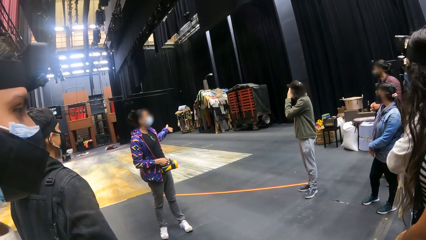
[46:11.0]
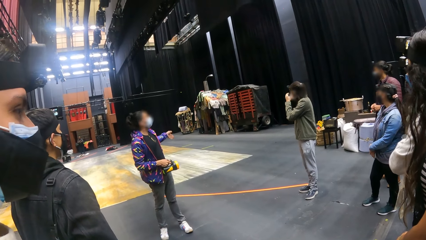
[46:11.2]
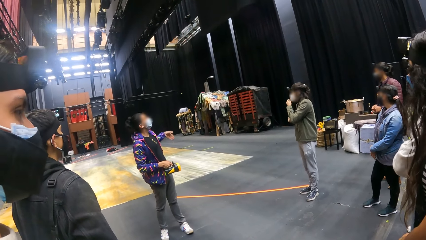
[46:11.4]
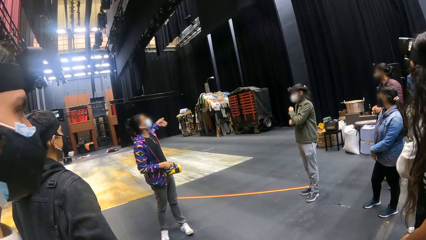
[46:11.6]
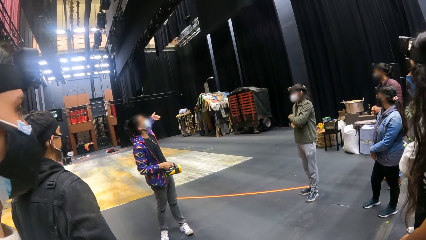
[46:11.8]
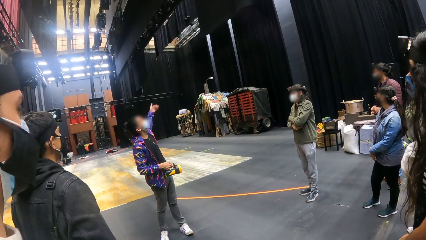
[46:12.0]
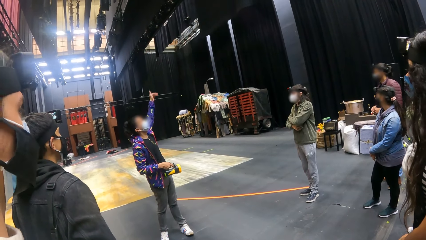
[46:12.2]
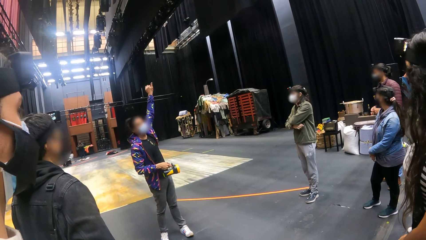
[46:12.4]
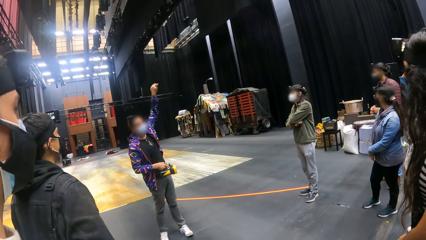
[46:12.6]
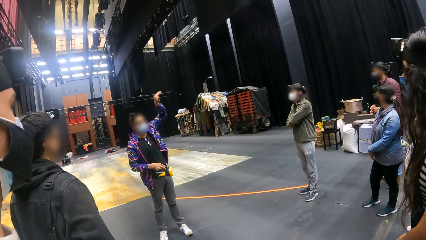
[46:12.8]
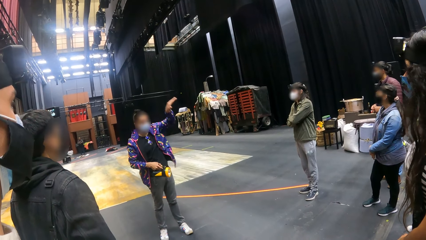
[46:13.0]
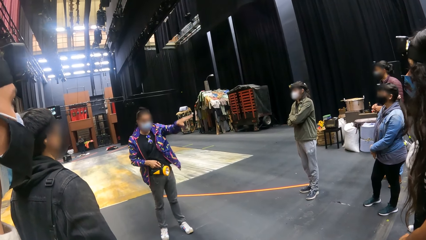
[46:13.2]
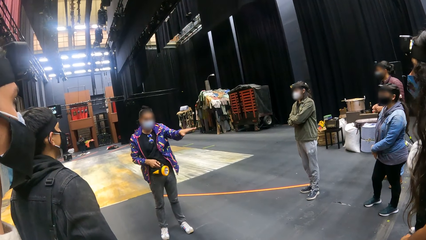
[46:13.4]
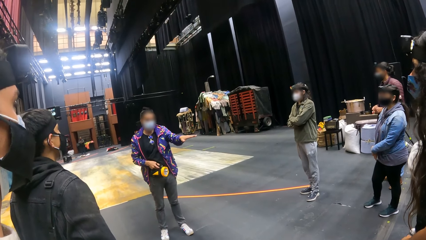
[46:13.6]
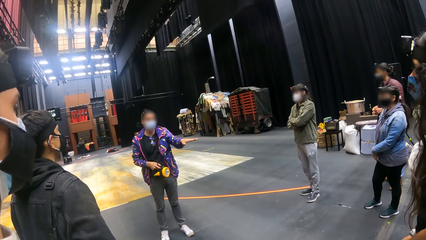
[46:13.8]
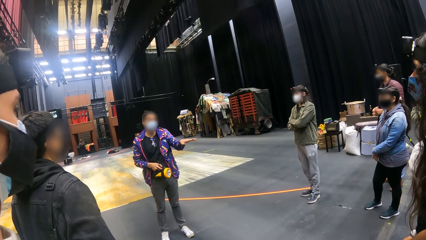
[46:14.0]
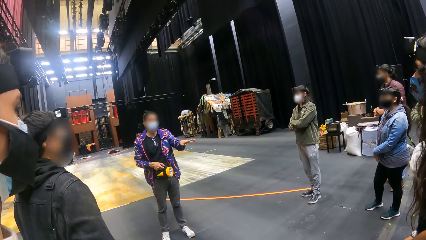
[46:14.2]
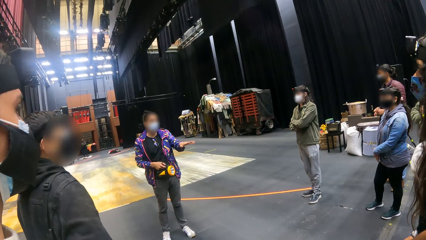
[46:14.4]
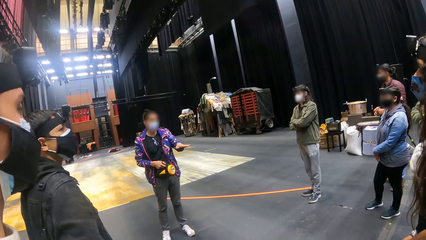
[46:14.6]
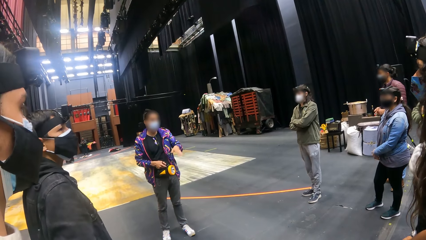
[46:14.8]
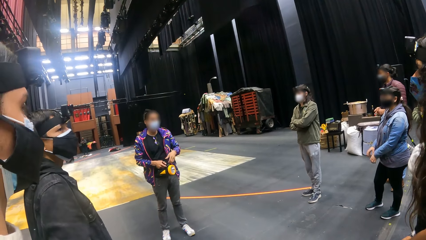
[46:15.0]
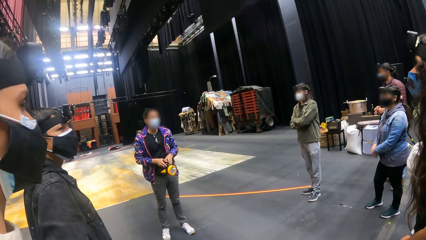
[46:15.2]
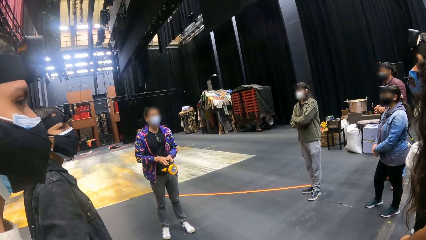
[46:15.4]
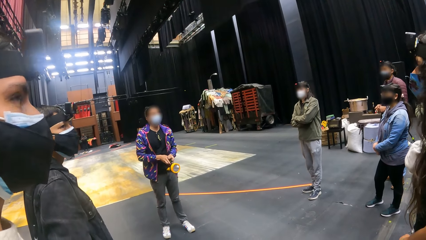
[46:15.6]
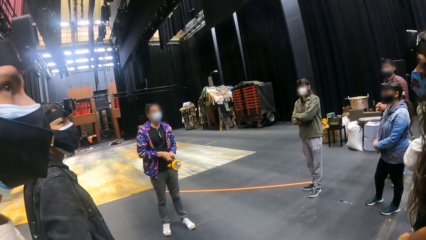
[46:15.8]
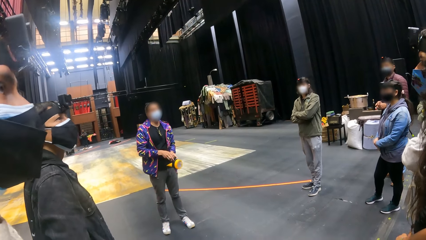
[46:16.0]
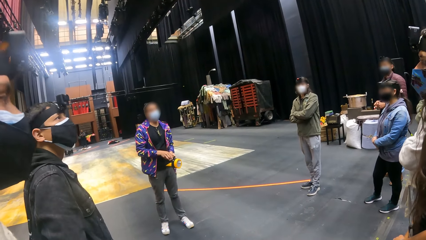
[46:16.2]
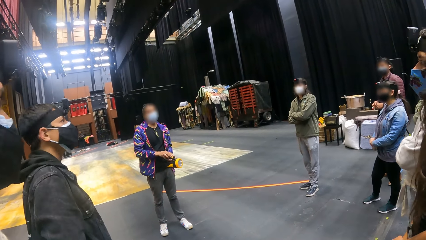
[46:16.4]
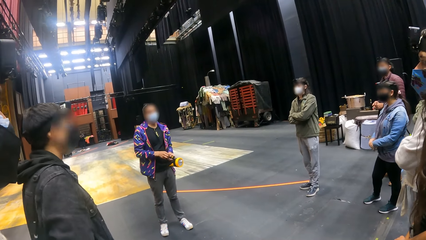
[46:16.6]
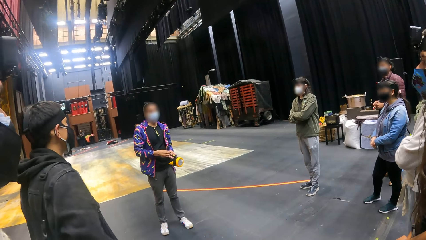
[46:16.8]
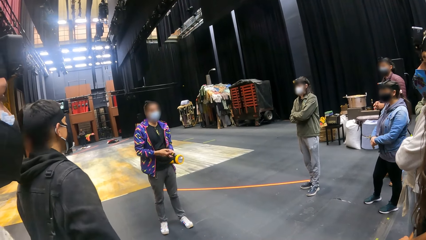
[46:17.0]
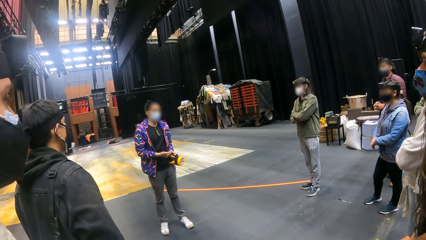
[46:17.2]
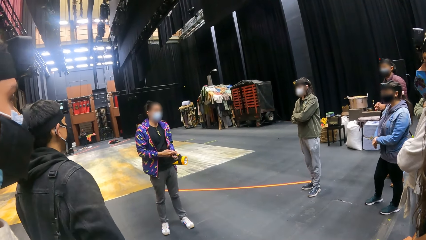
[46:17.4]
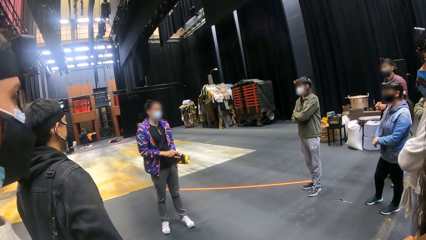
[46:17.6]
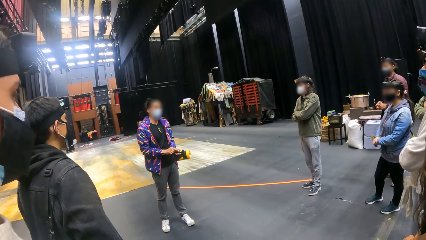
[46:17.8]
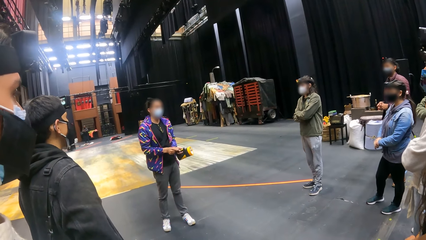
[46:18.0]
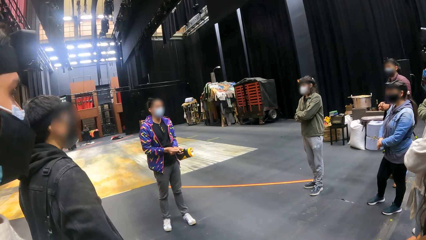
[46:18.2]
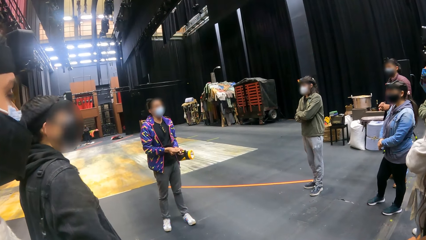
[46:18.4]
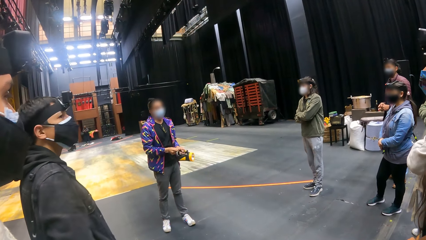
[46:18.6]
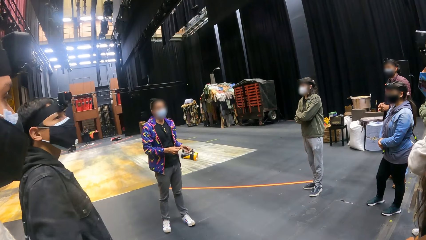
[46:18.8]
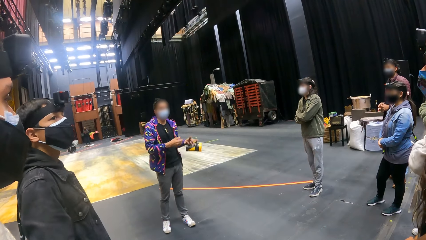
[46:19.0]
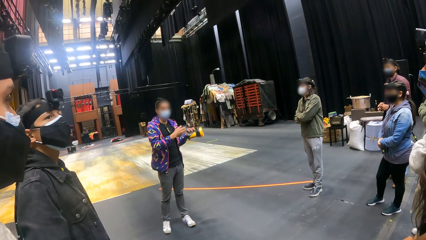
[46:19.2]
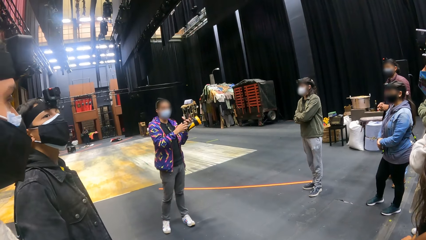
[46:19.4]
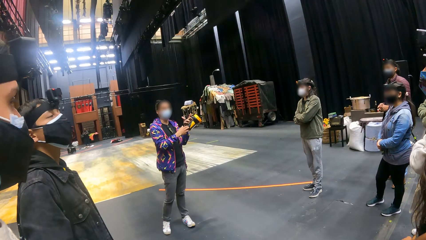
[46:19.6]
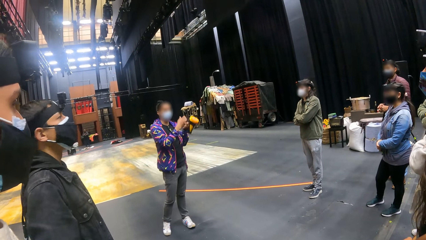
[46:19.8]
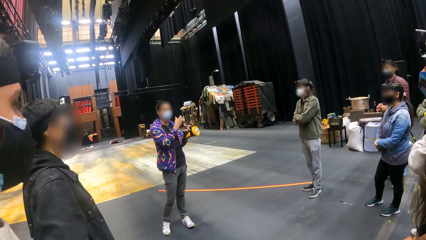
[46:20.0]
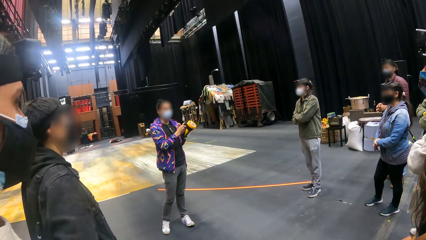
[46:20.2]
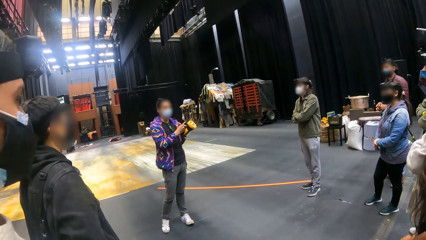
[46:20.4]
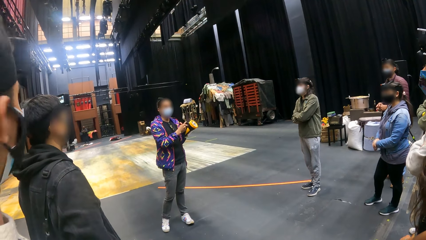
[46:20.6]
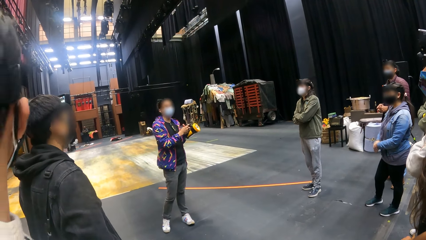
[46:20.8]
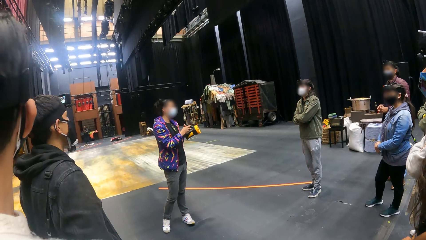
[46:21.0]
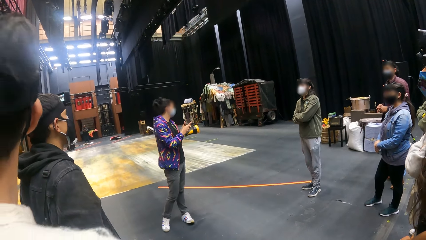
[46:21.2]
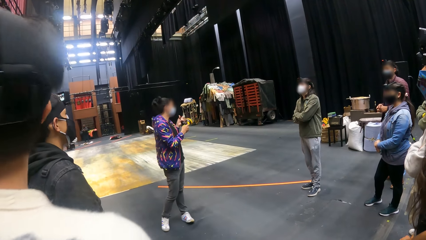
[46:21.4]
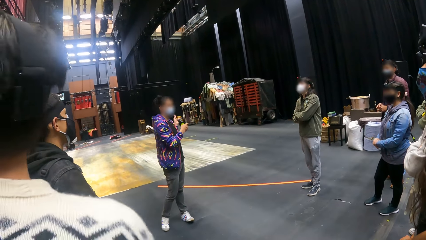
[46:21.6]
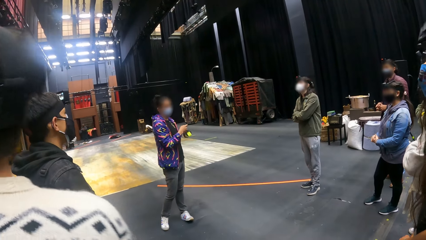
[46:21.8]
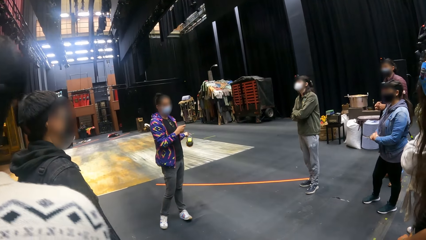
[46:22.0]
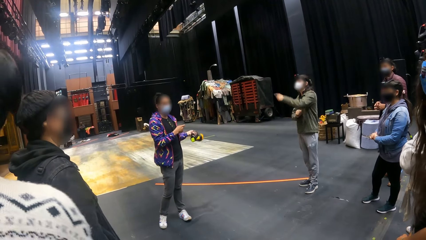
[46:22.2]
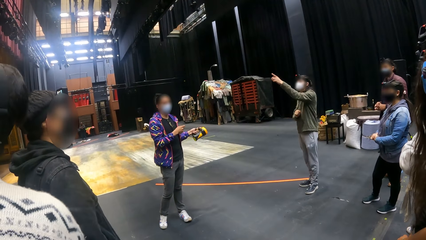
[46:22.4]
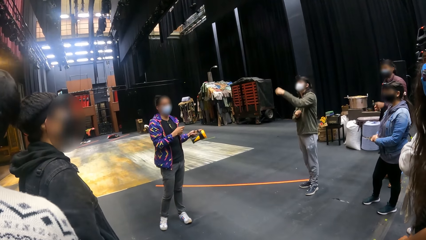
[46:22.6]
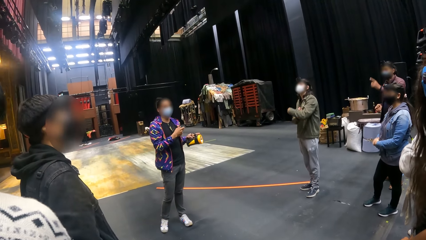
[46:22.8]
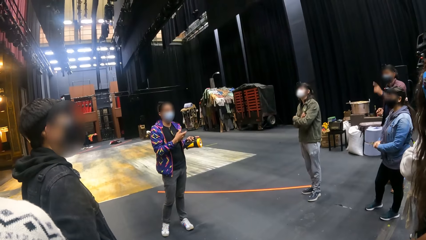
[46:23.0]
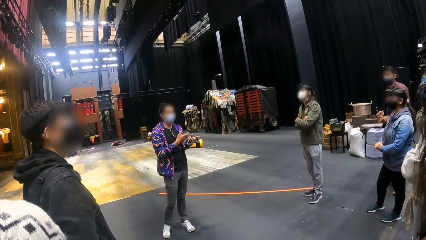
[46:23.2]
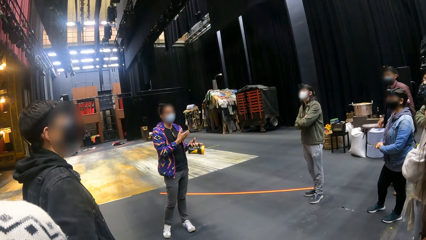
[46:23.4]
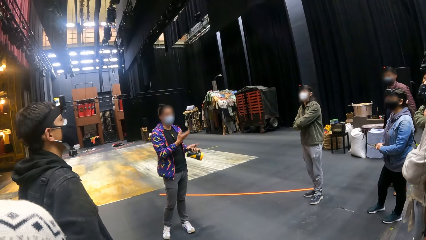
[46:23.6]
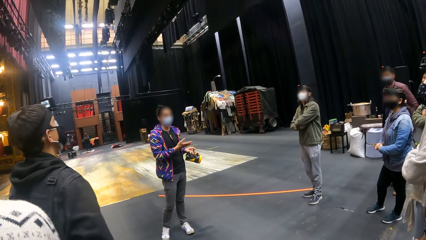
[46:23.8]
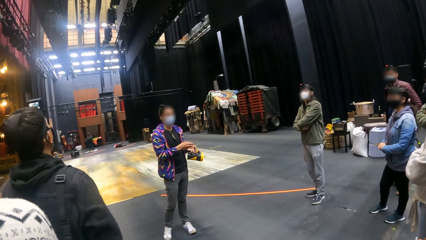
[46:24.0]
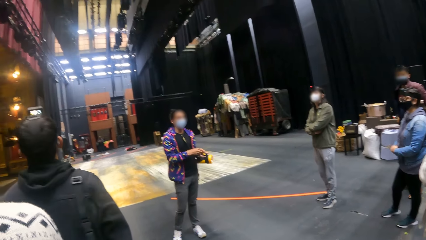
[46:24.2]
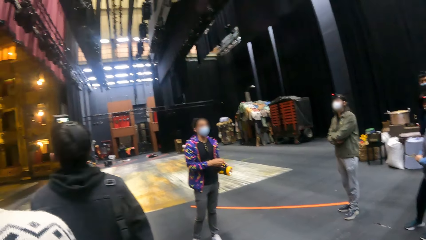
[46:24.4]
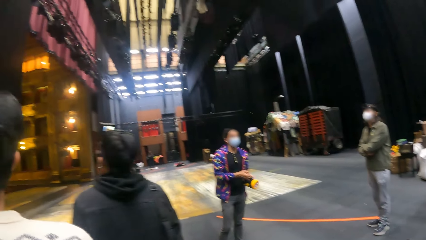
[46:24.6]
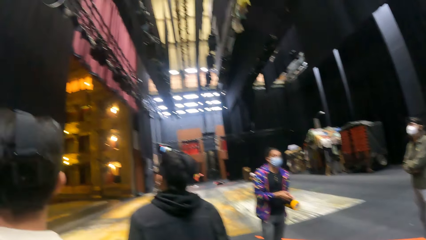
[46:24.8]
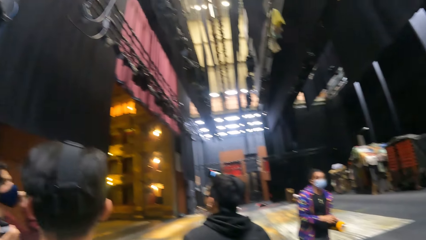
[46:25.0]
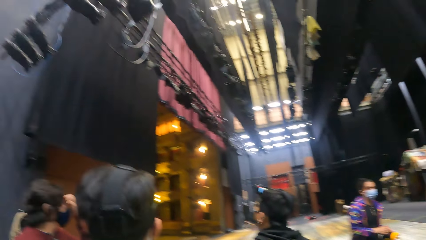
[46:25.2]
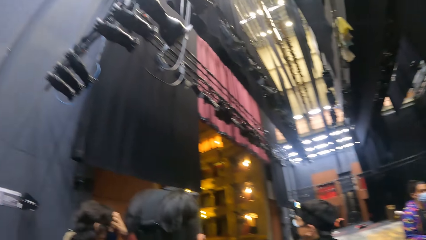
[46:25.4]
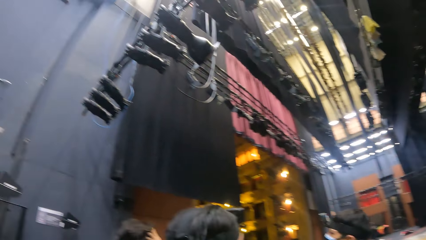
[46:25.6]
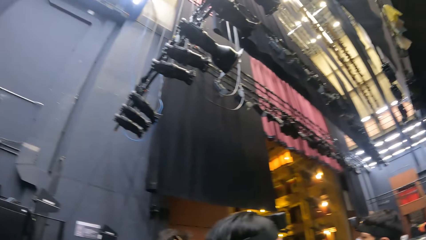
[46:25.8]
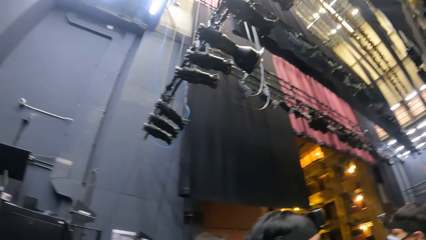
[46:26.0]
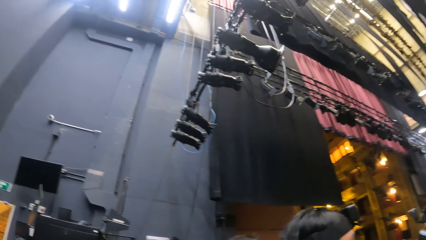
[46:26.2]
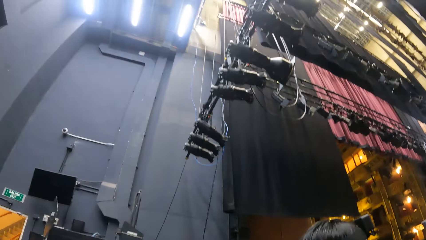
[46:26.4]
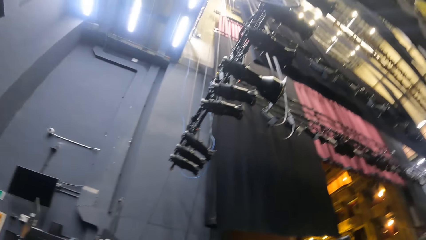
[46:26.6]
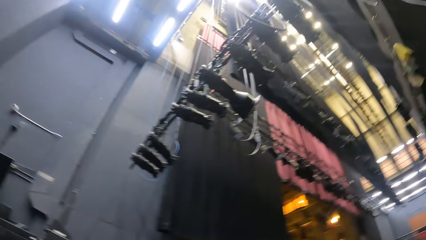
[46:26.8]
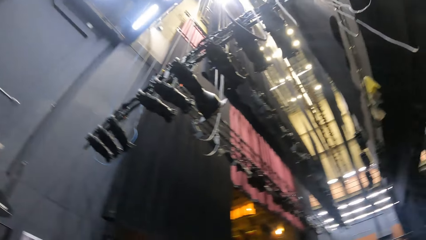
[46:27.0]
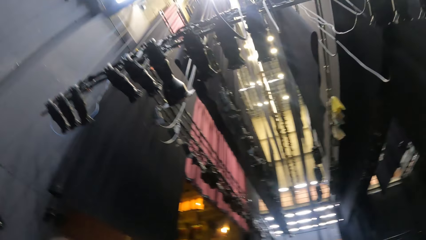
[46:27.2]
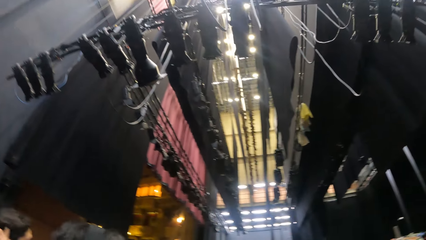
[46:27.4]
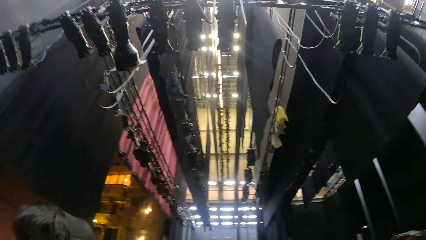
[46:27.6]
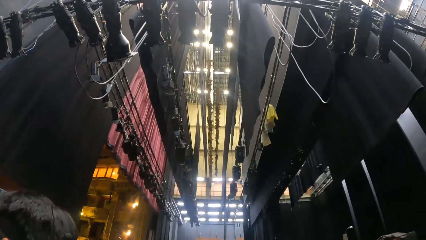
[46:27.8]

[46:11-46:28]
A man passes the torch from his right hand to his left hand. Another man touches his hair with his left hand. The camera wearer looks around.
